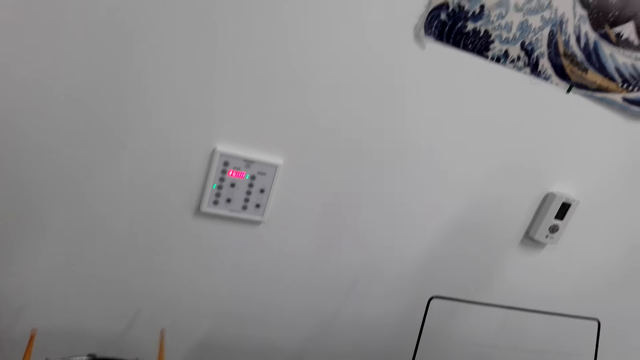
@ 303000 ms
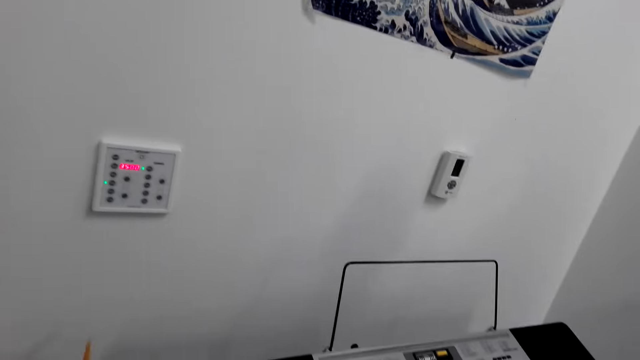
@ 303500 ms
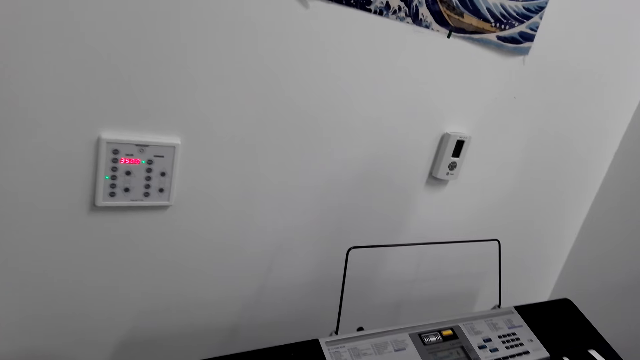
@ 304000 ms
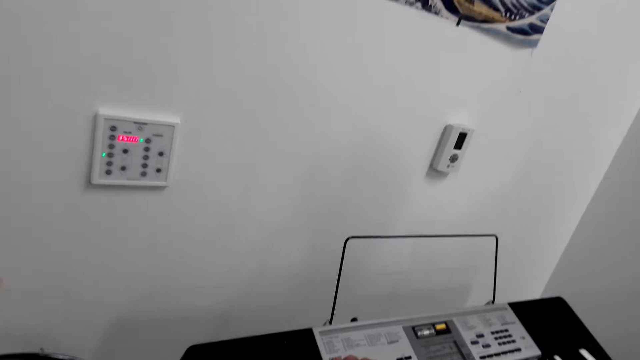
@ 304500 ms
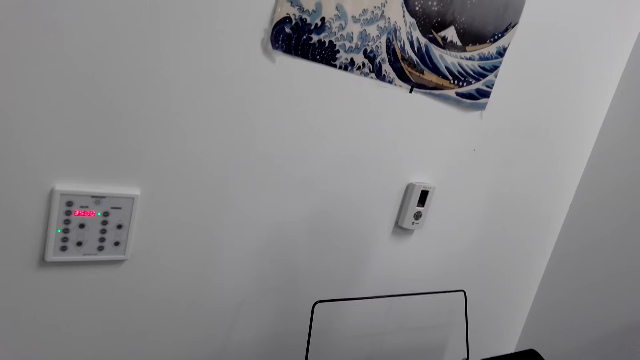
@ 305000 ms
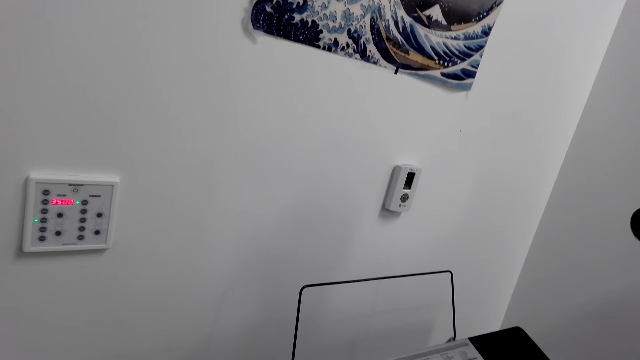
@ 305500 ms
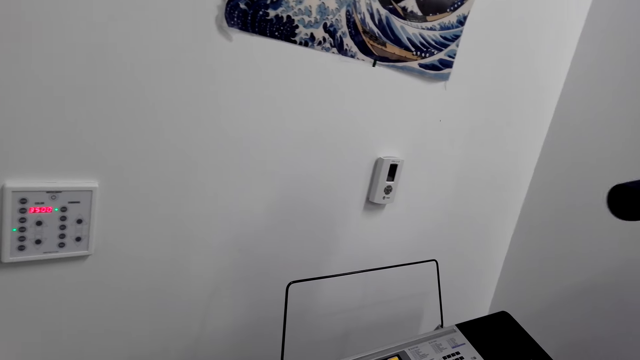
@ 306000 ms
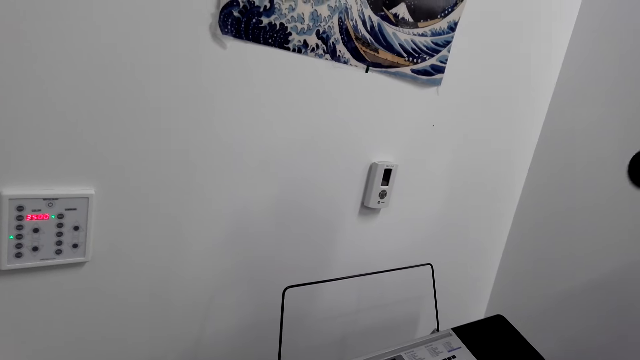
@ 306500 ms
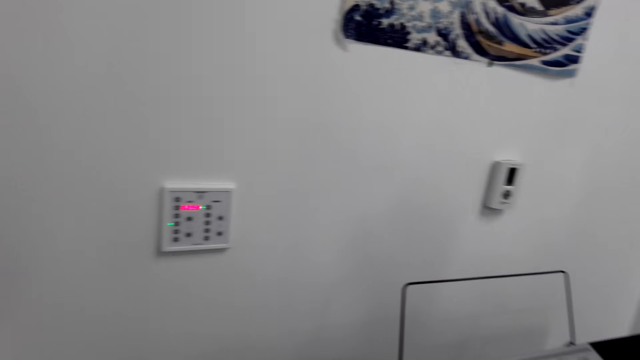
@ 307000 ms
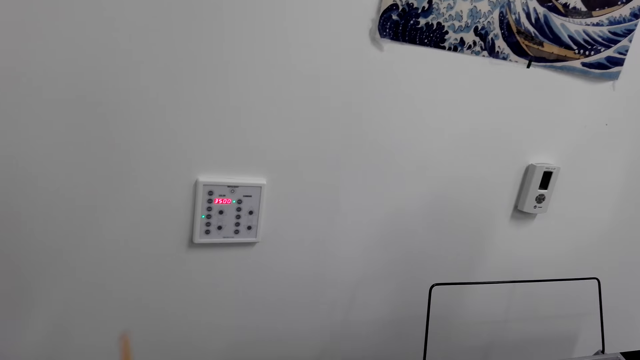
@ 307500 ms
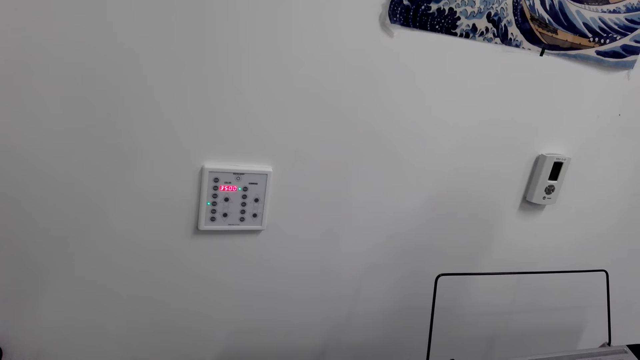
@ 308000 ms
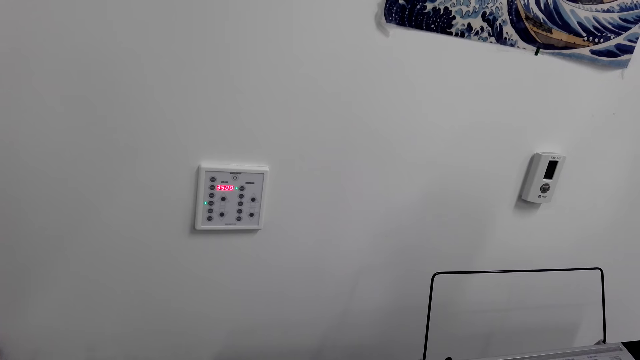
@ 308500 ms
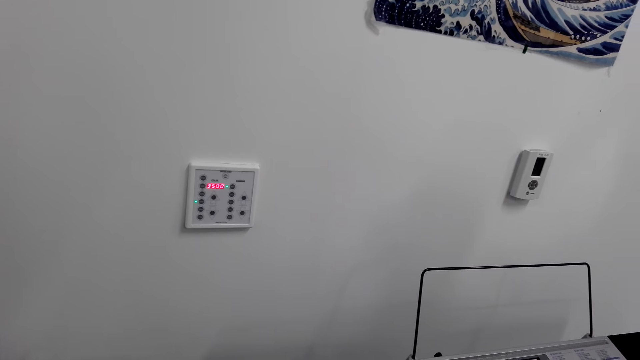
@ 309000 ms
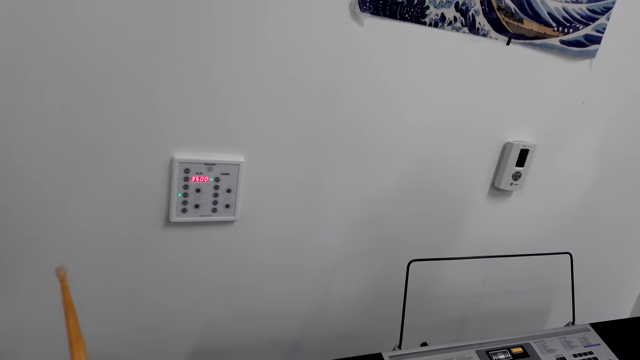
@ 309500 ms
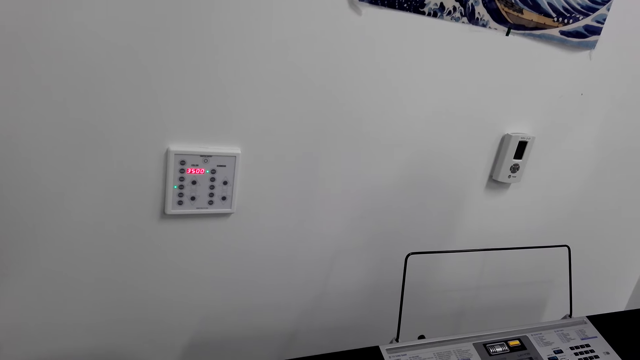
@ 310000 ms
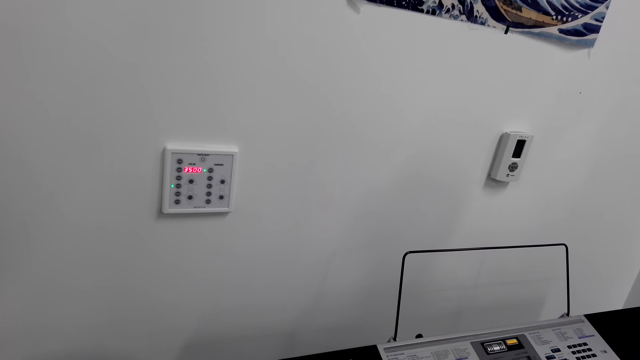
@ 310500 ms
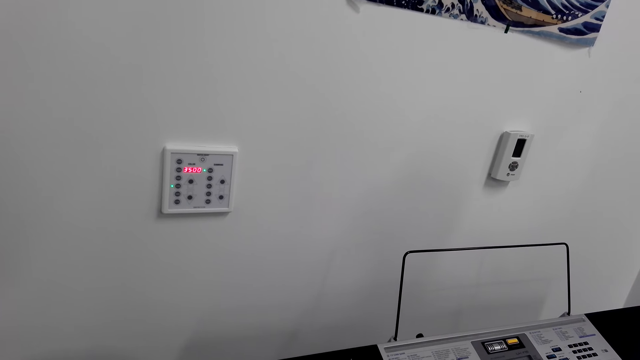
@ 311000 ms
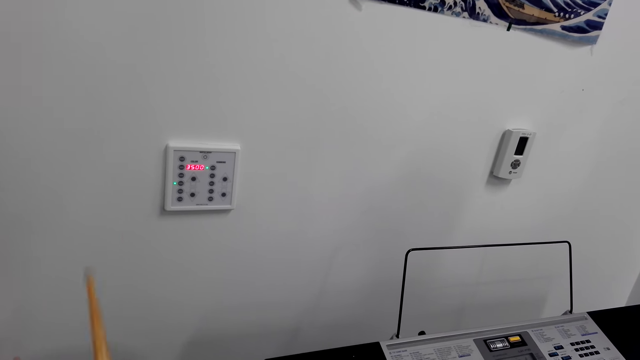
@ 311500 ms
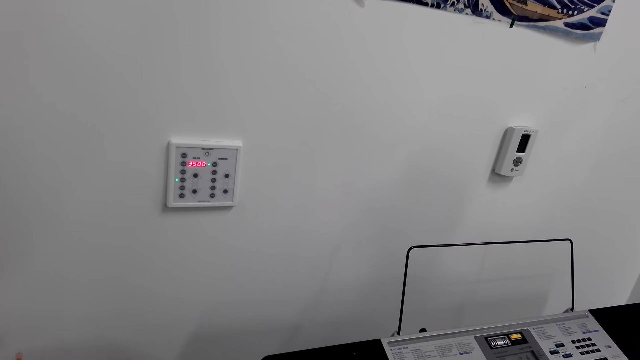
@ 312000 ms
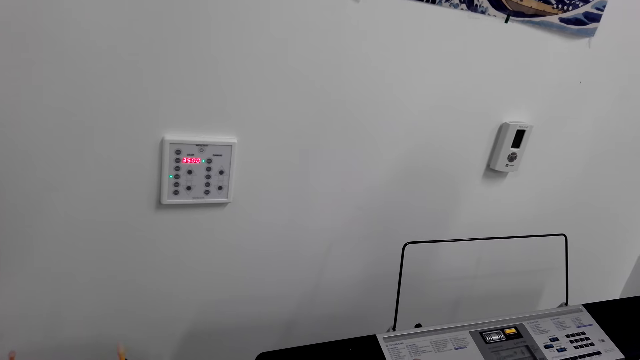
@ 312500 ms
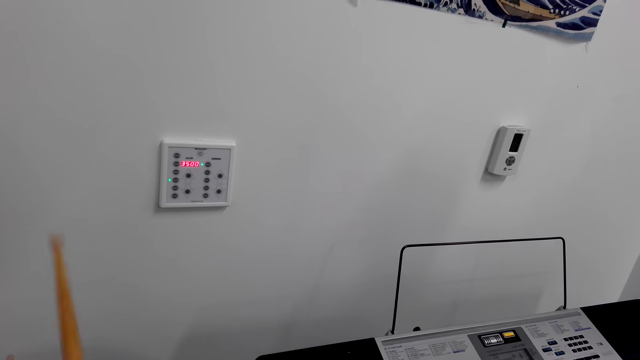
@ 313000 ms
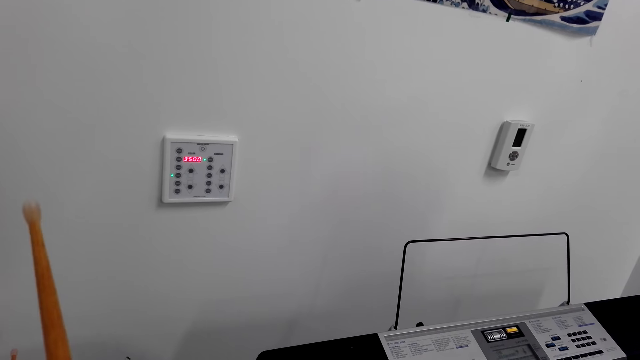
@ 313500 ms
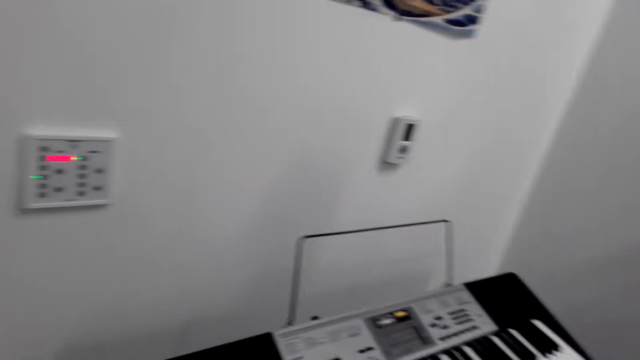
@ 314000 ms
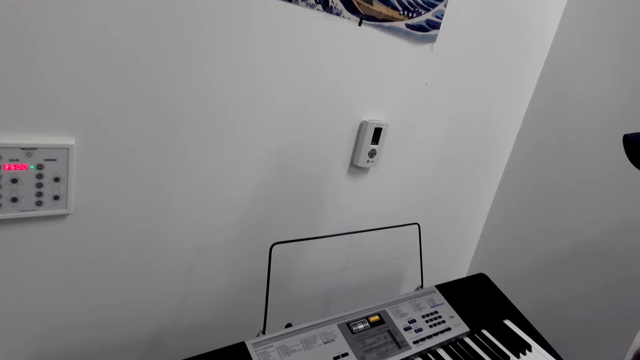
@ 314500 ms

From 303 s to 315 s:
The camera wearer plays the drum. They hold drum sticks.

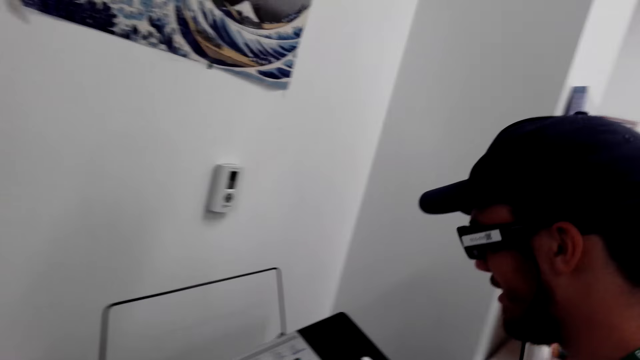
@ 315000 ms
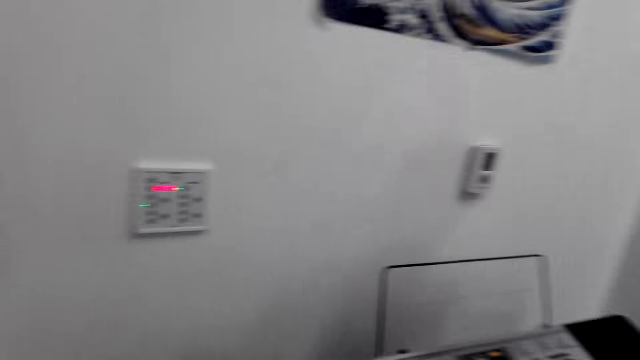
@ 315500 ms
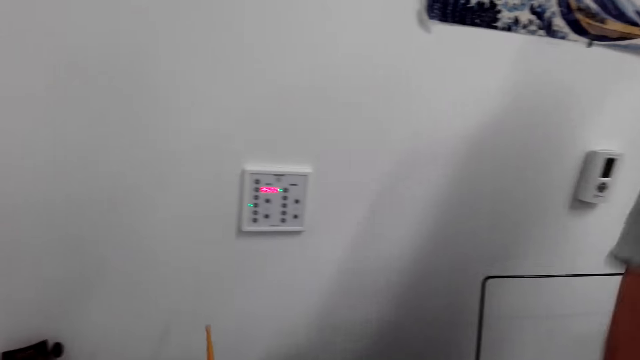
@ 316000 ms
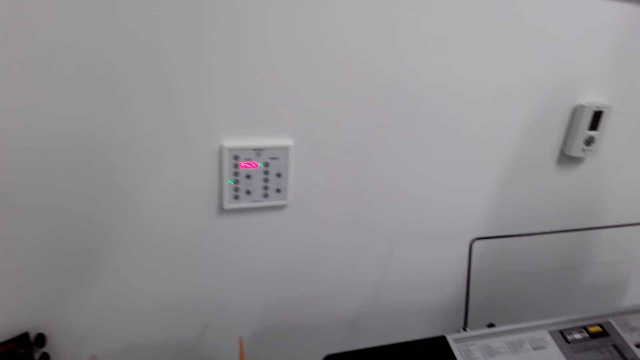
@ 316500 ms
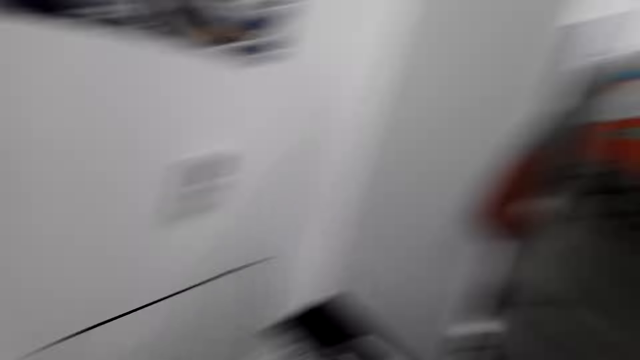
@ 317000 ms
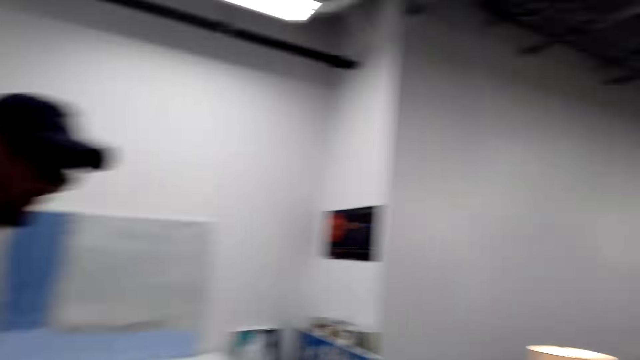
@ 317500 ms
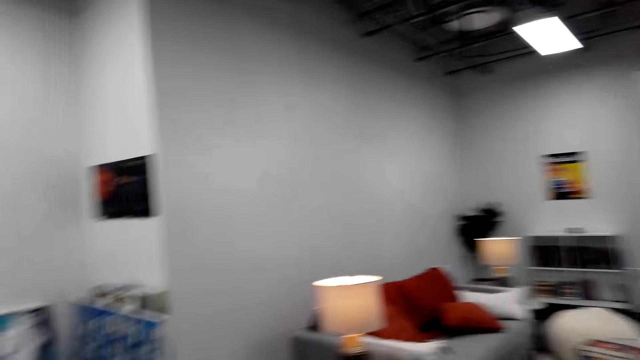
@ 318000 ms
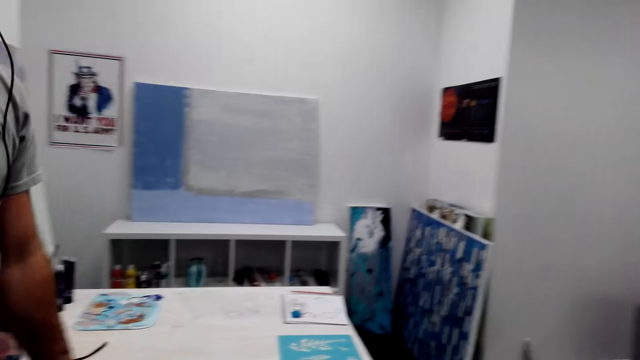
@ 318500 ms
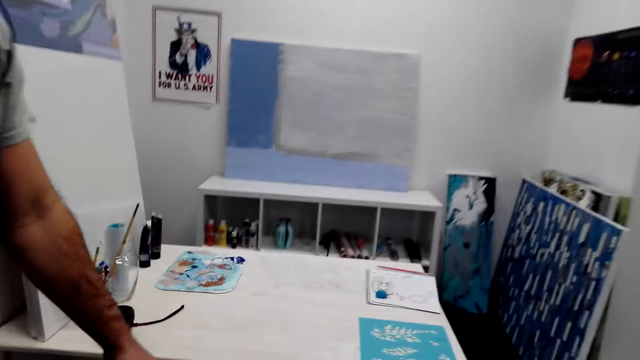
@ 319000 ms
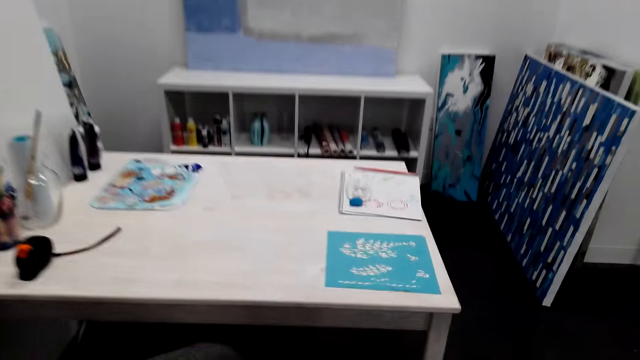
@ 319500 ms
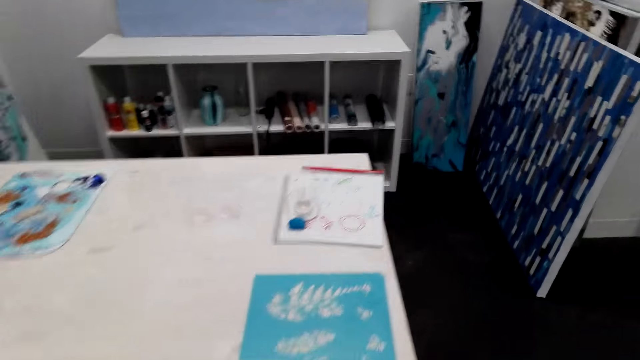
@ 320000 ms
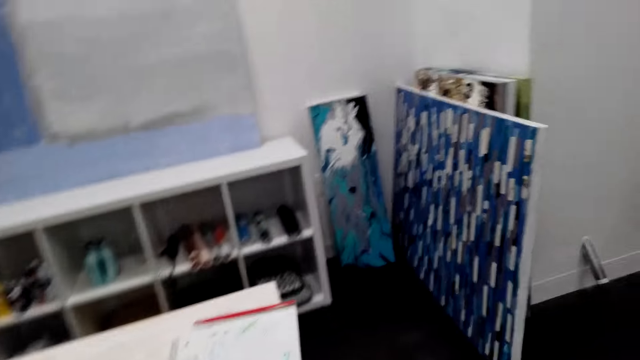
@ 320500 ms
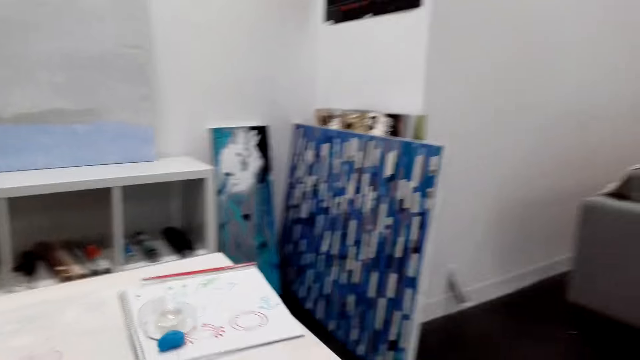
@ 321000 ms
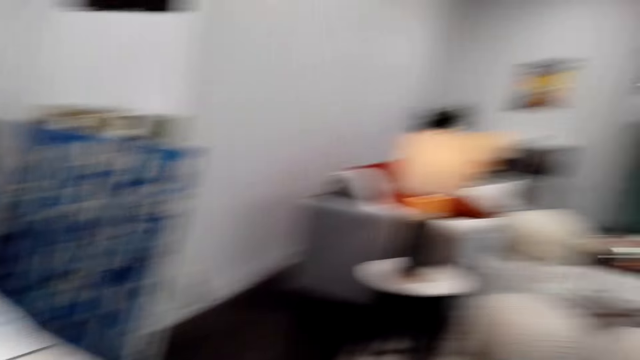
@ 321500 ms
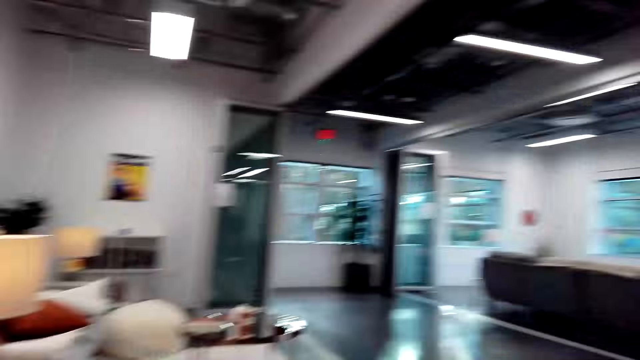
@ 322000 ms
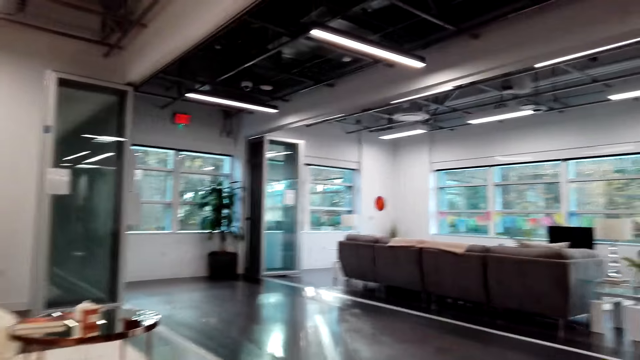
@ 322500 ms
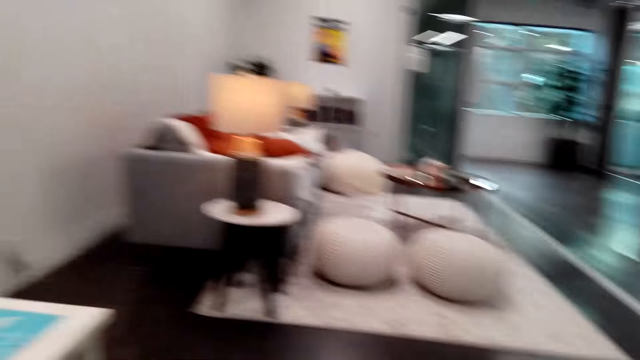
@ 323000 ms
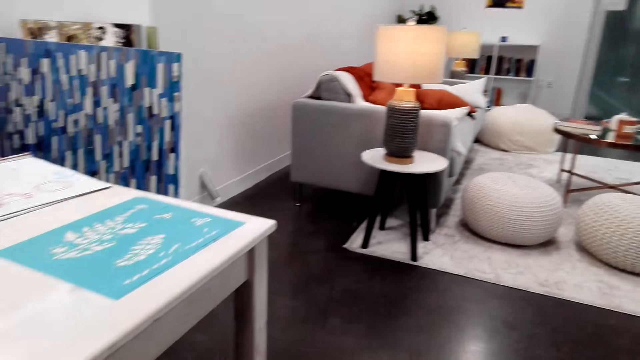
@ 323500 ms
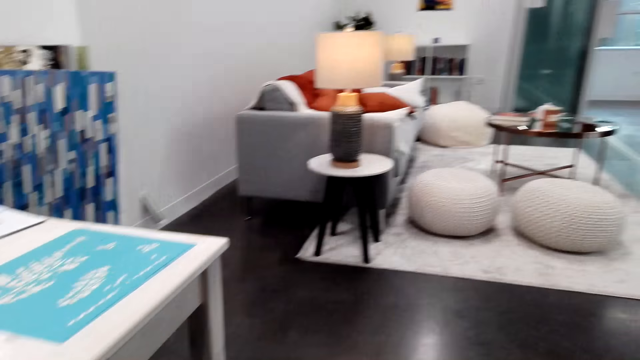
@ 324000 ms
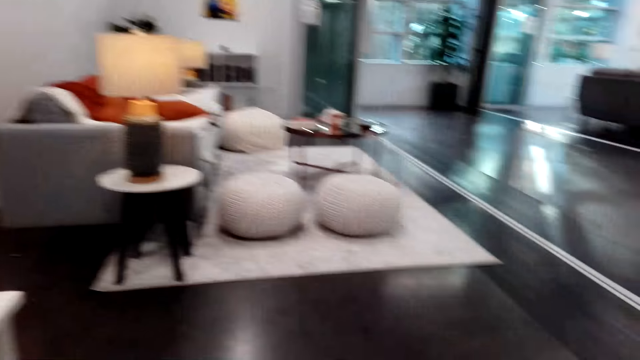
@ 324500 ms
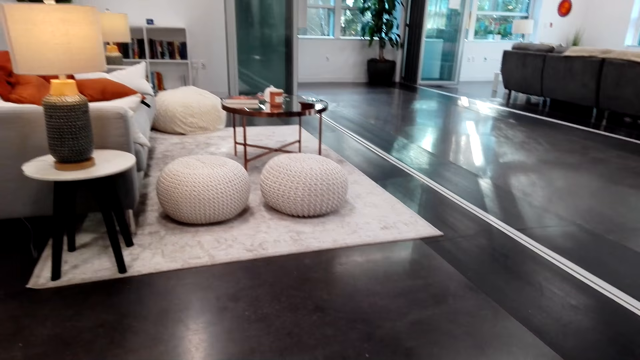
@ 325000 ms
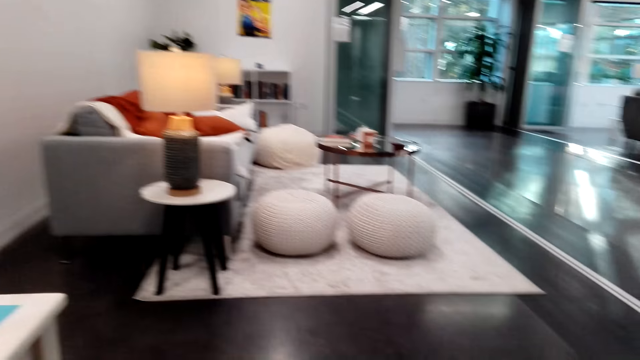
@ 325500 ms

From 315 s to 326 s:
The camera wearer walks around the room.
